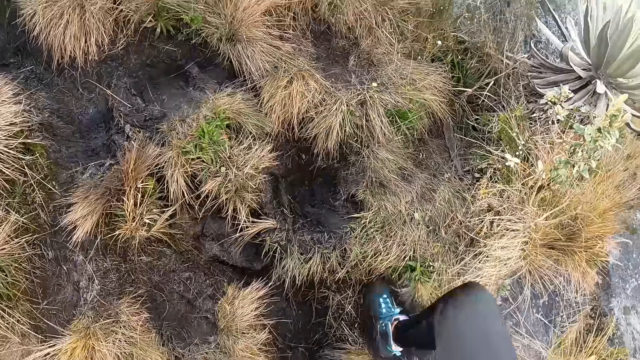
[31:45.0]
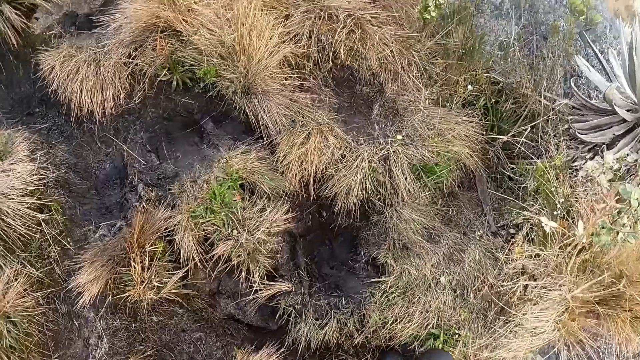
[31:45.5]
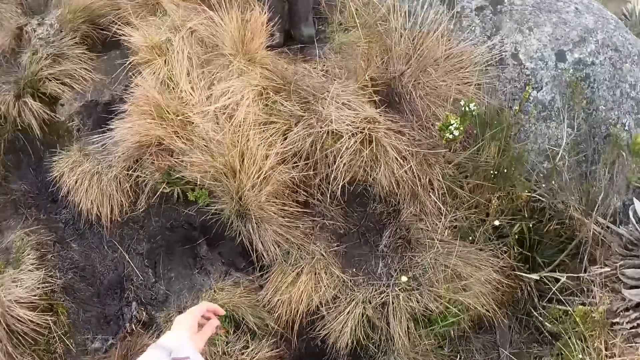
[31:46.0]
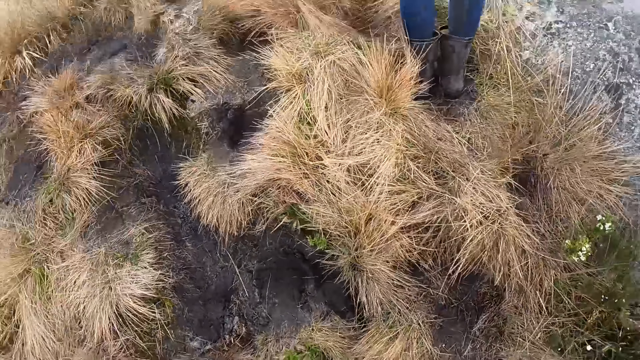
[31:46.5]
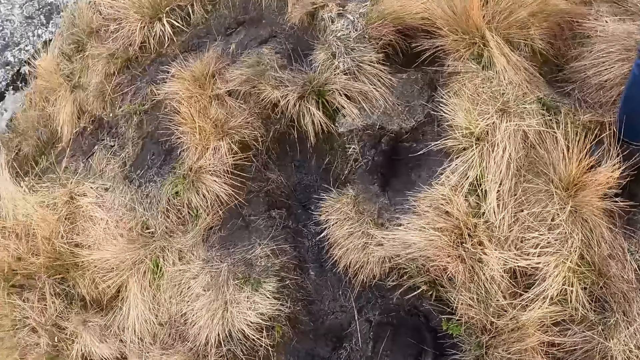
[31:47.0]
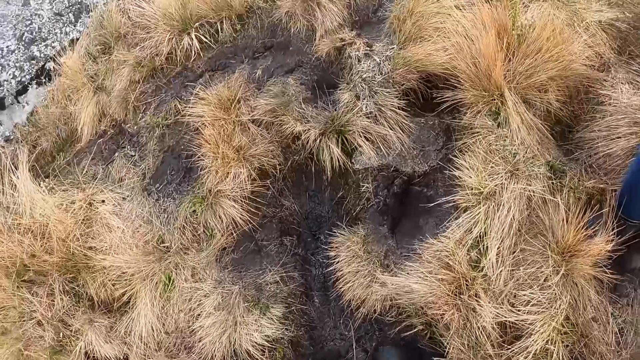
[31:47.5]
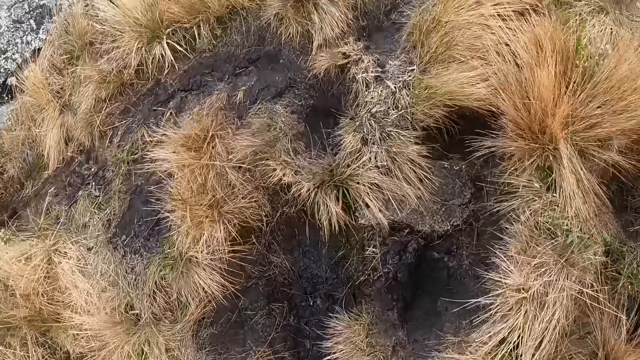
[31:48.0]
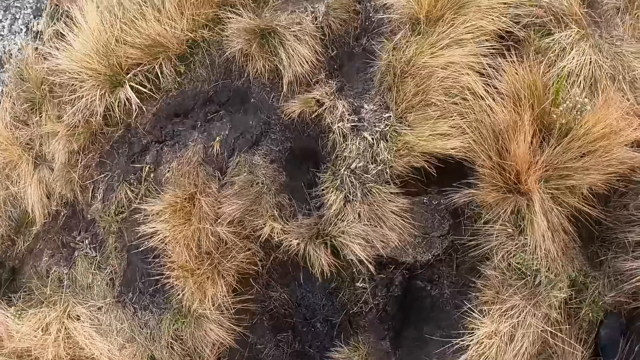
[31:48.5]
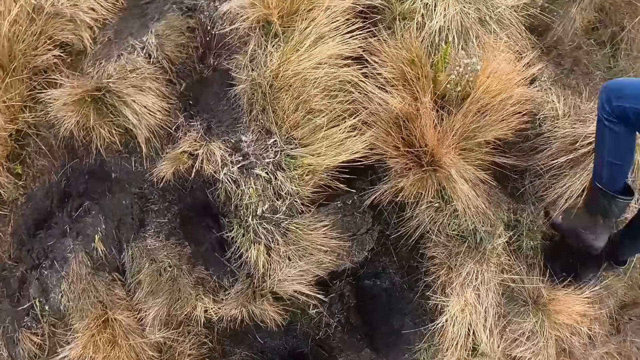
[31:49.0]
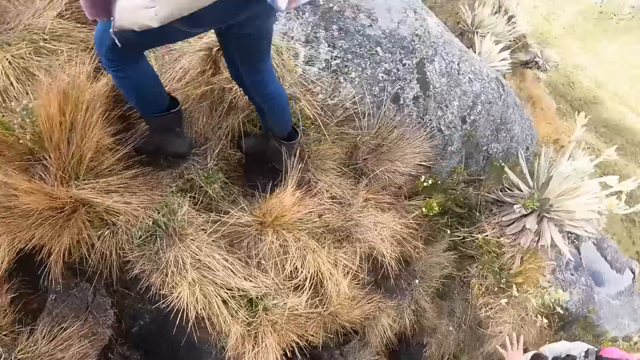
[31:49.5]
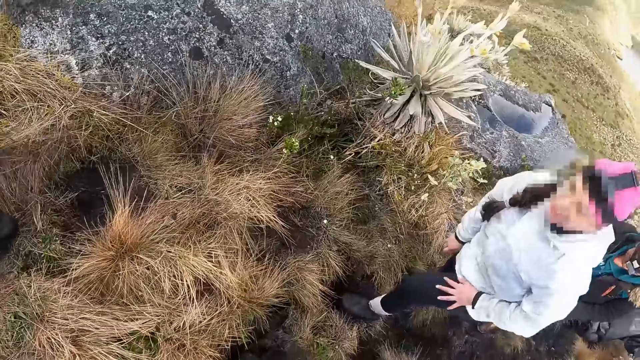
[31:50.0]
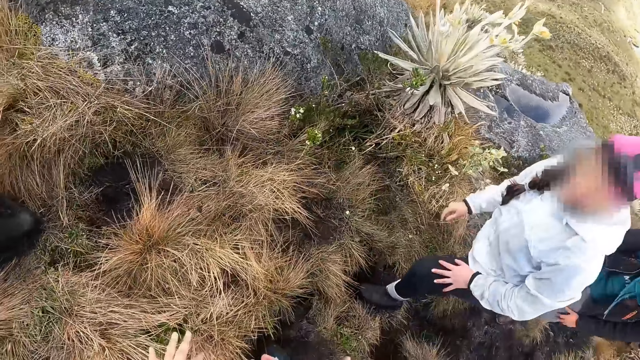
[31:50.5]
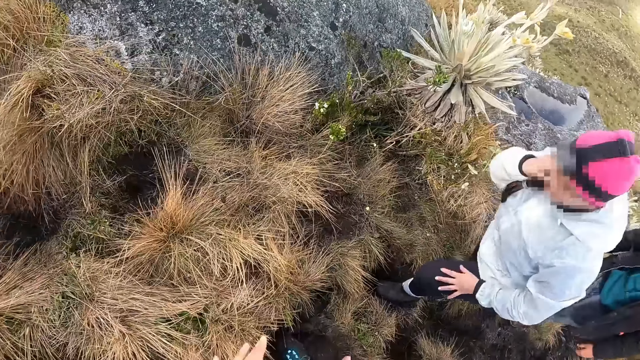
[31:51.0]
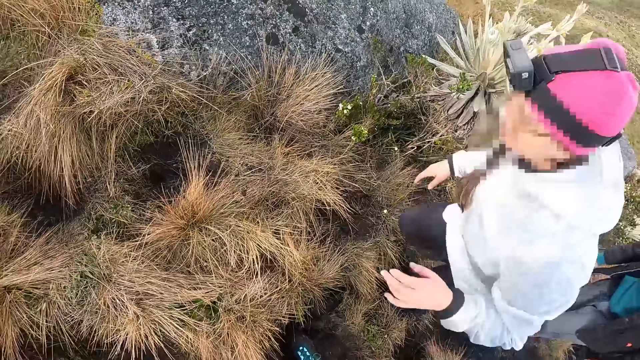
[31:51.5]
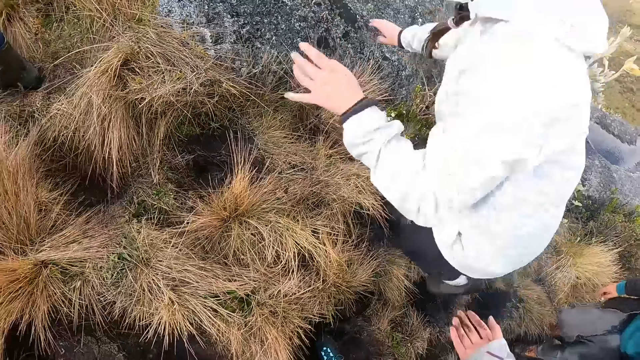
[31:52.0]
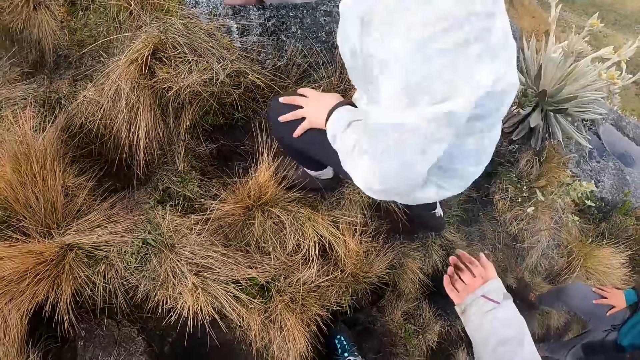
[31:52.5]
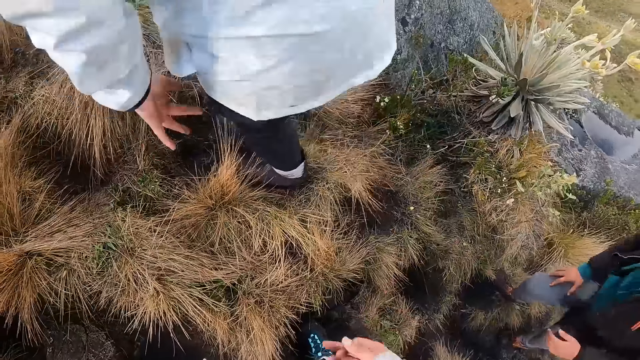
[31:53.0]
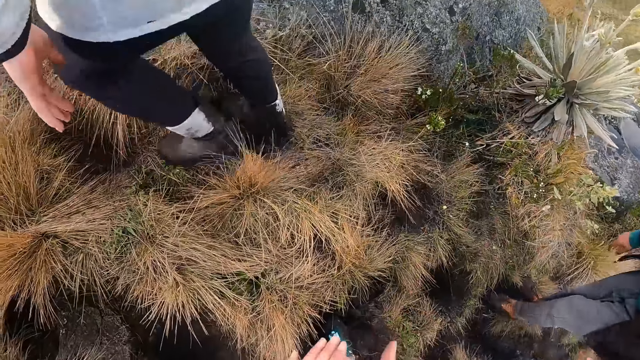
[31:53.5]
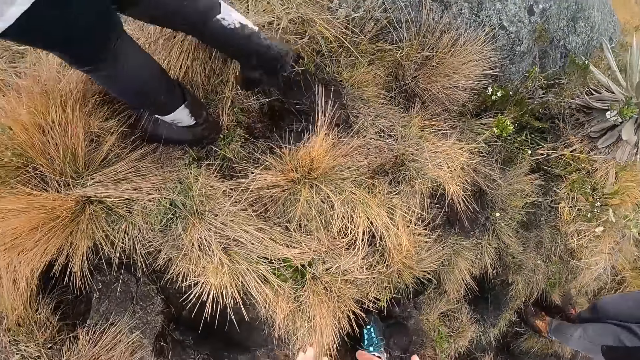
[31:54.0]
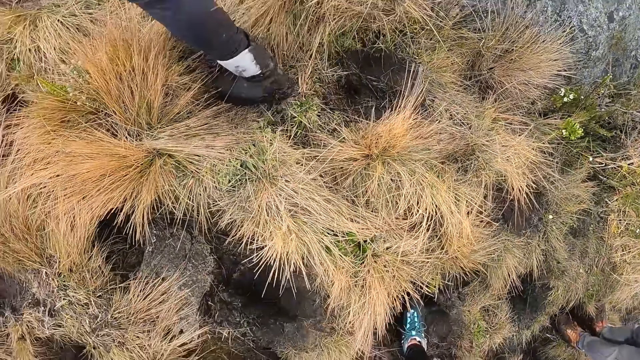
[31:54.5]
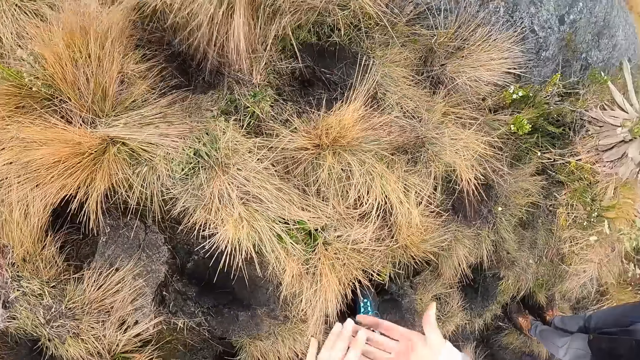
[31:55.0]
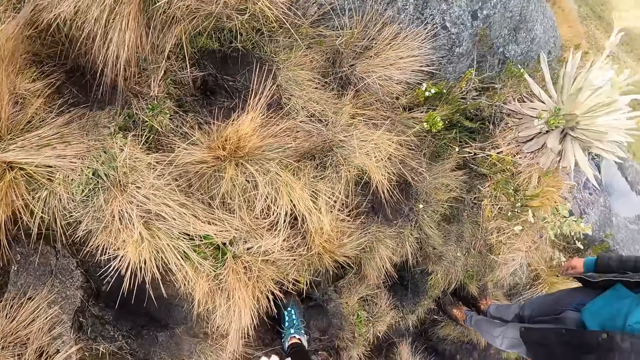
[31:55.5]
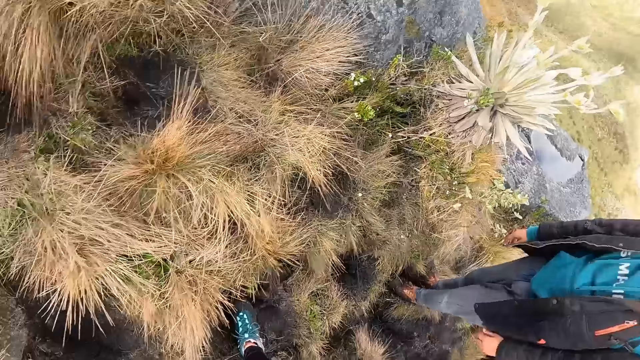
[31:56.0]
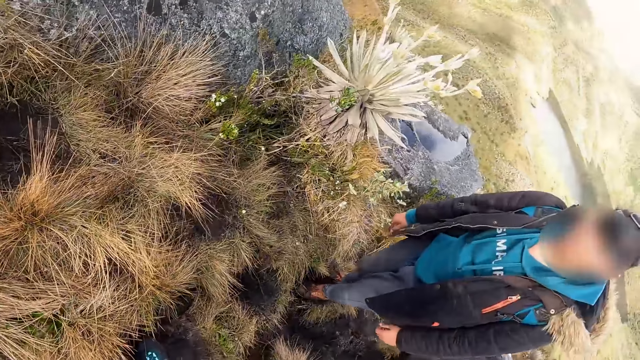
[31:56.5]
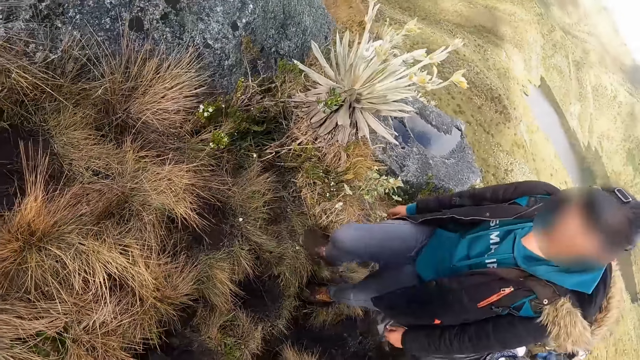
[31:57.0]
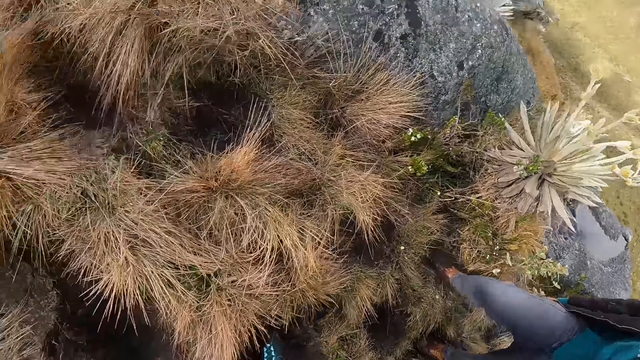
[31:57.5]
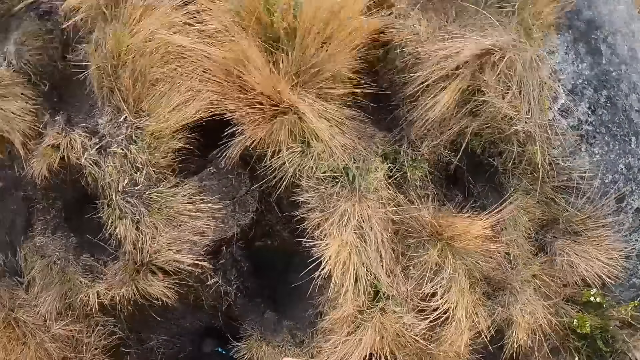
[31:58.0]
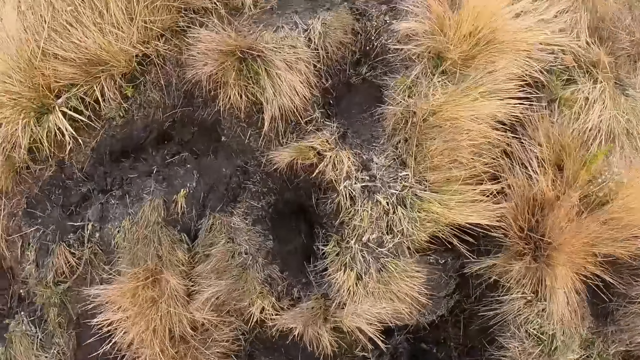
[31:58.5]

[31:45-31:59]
The camera wearer looks back. She converses with a woman on the pathway up the hill. She stretches the hand. She rubs her hands together on the pathway. She looks back.

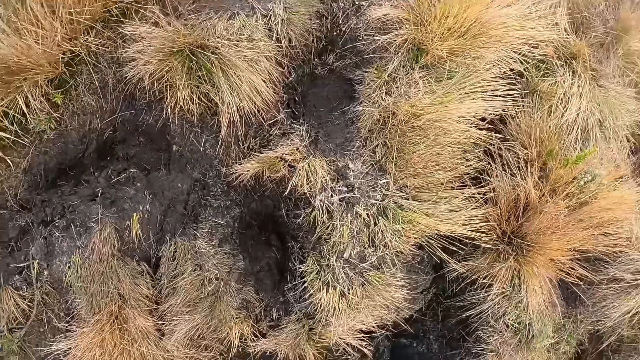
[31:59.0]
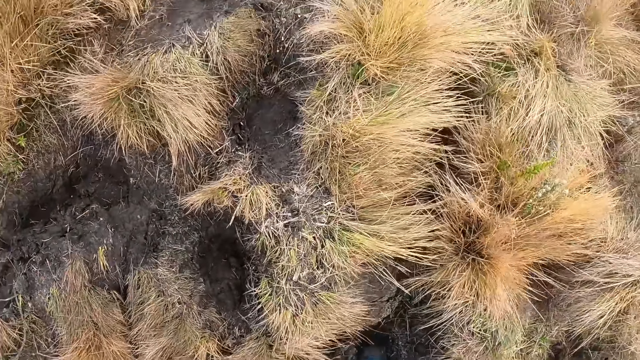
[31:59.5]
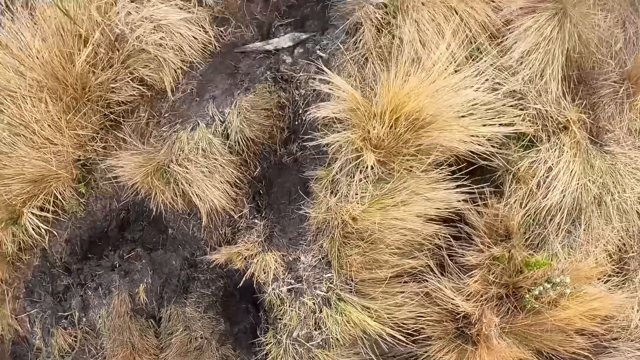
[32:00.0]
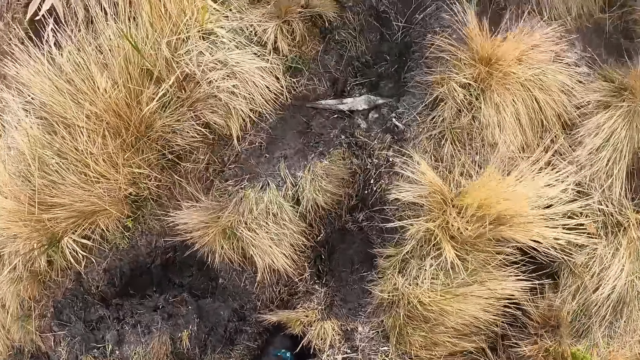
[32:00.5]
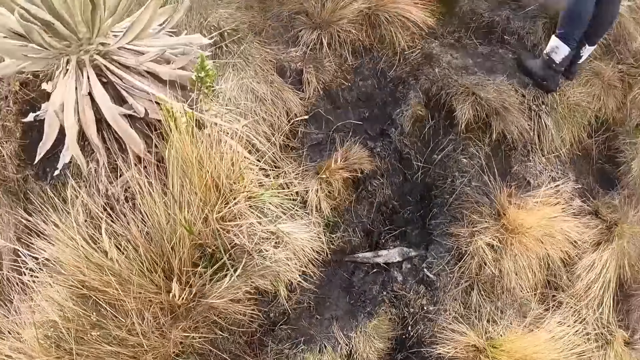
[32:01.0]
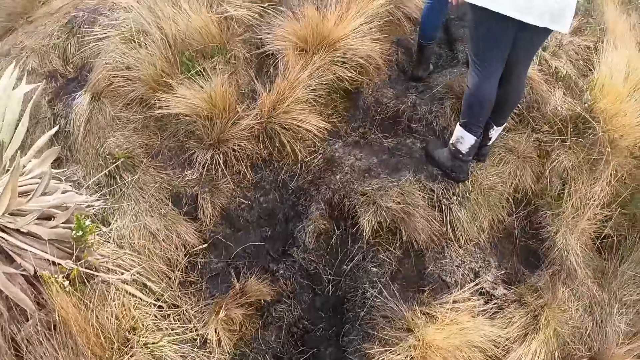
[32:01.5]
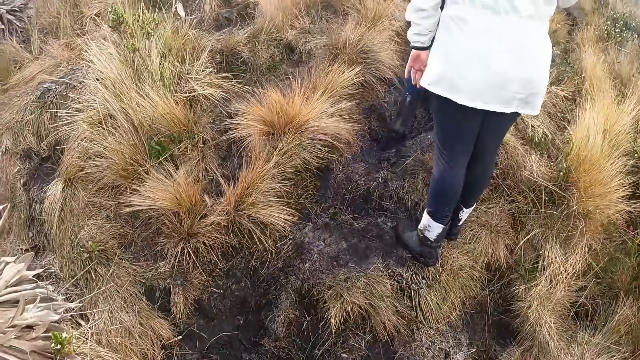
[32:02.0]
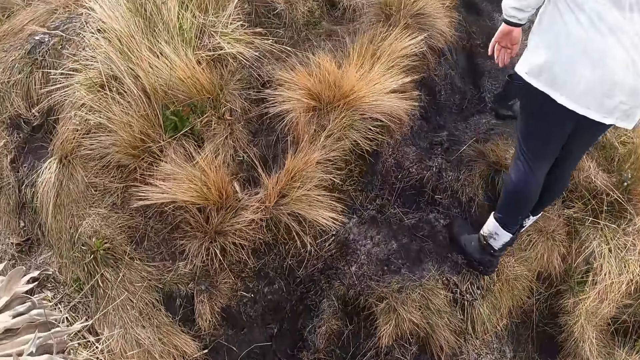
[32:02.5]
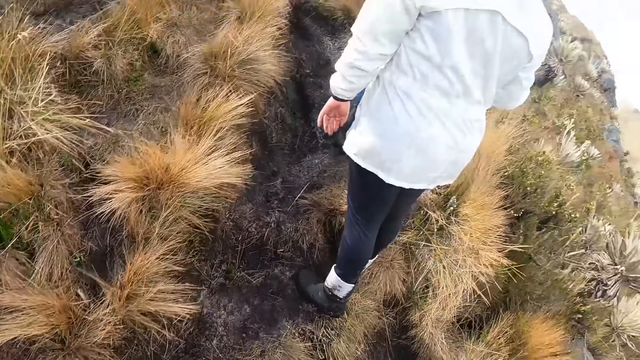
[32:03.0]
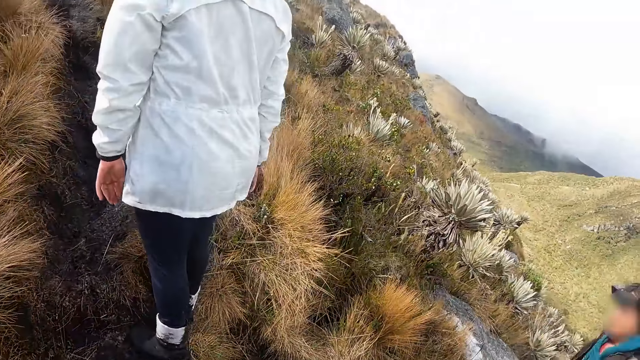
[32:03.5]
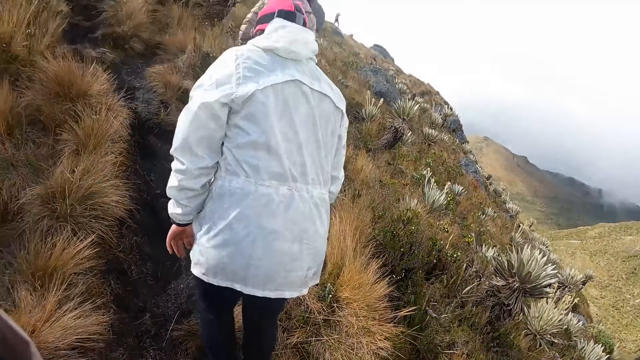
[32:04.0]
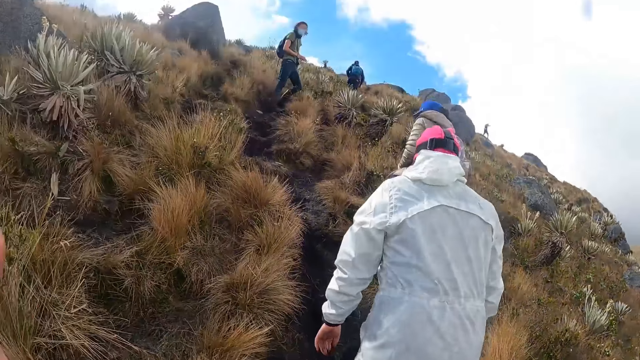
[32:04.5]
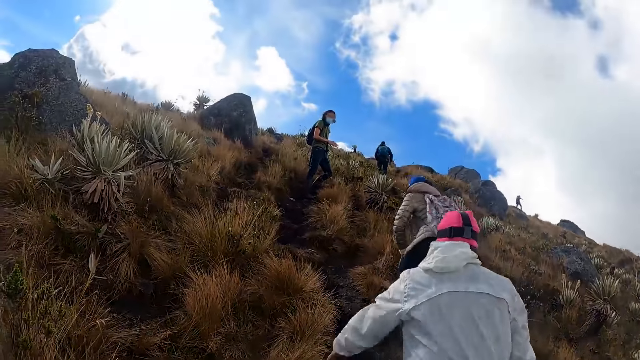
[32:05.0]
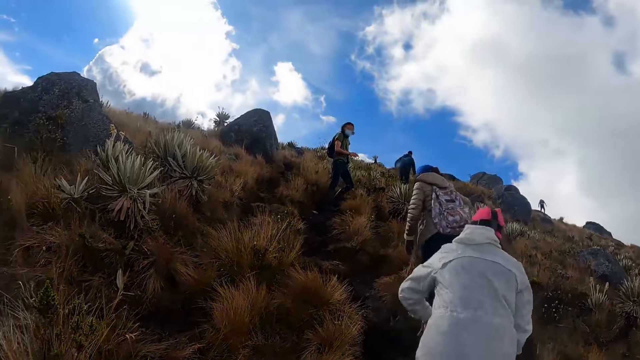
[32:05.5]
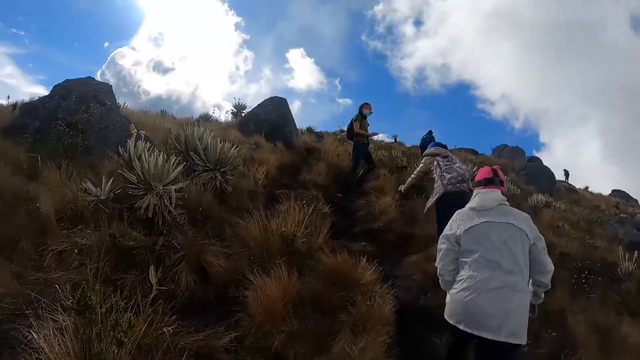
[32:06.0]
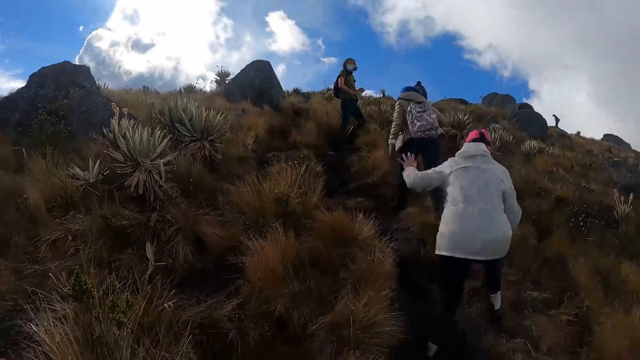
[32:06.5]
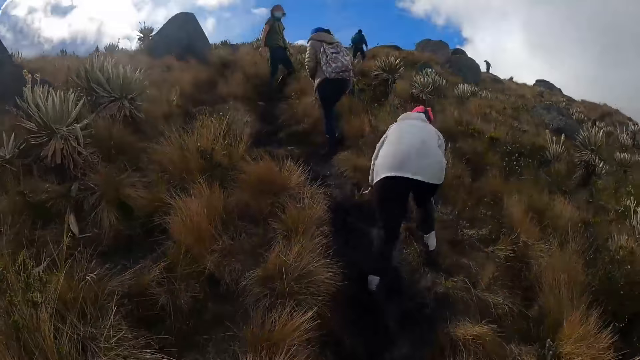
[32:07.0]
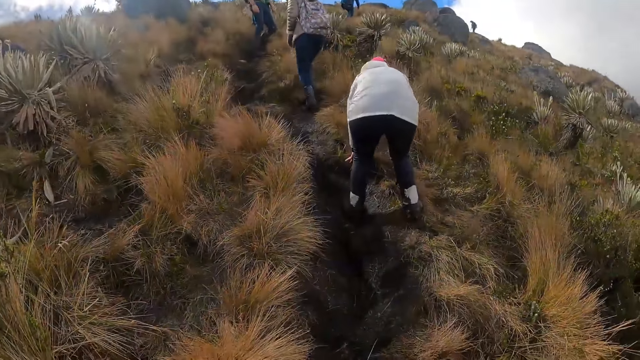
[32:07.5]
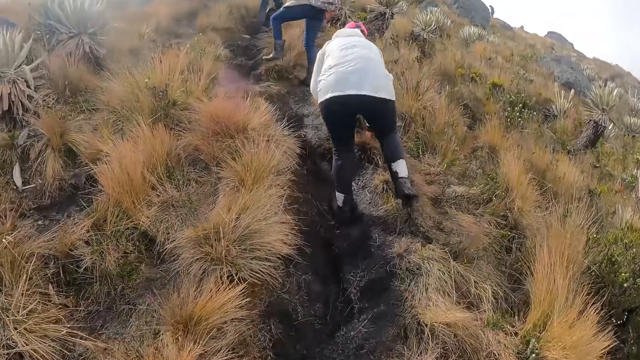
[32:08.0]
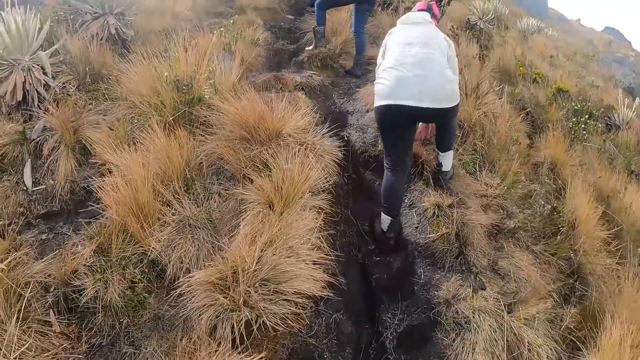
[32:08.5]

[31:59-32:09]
The camera wearer walks up the pathway on the hill. They move the hand. The woman walks up the pathway up the hill.
